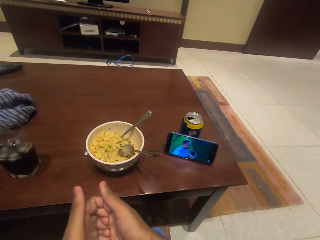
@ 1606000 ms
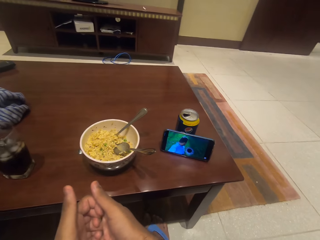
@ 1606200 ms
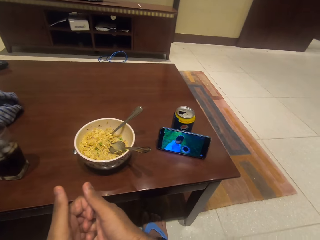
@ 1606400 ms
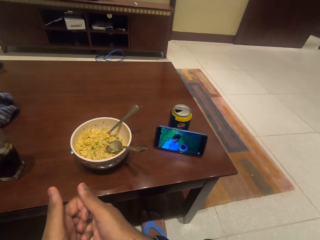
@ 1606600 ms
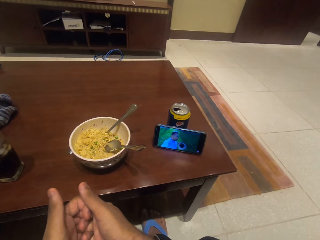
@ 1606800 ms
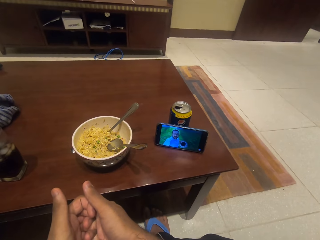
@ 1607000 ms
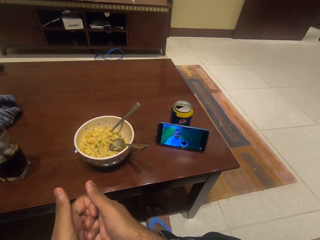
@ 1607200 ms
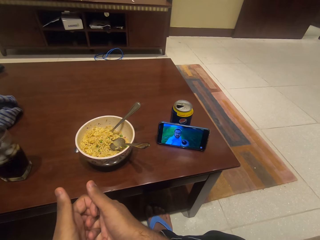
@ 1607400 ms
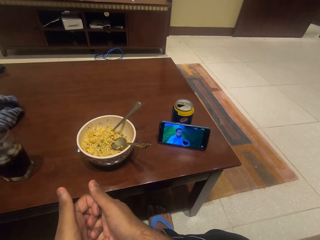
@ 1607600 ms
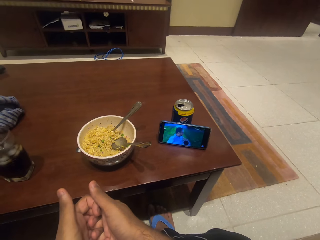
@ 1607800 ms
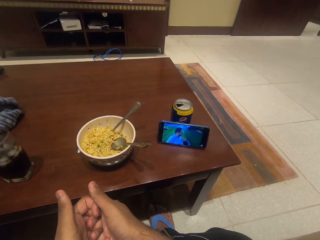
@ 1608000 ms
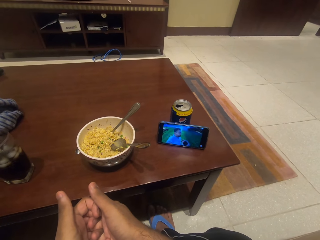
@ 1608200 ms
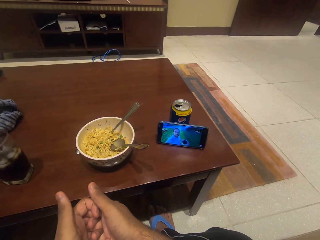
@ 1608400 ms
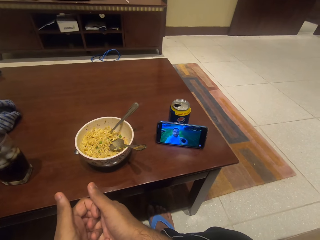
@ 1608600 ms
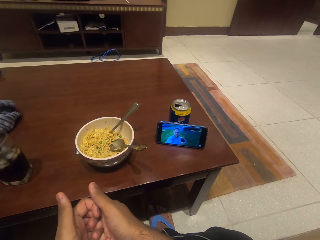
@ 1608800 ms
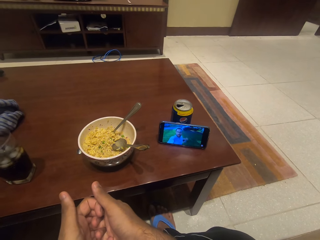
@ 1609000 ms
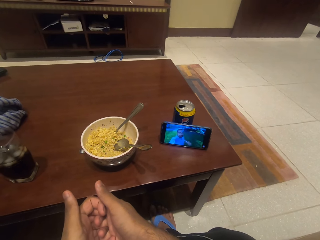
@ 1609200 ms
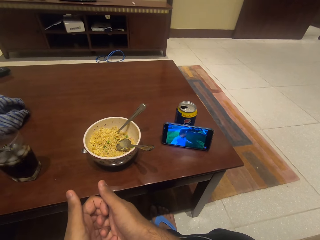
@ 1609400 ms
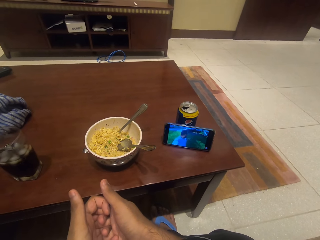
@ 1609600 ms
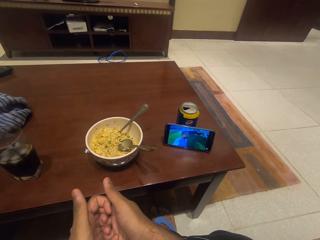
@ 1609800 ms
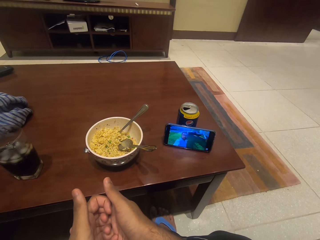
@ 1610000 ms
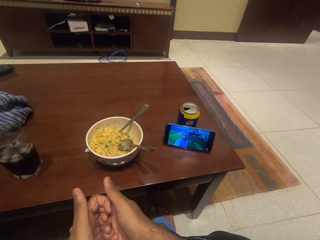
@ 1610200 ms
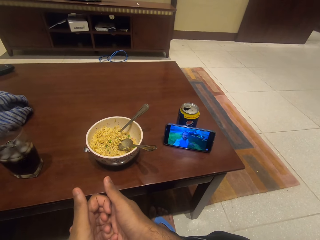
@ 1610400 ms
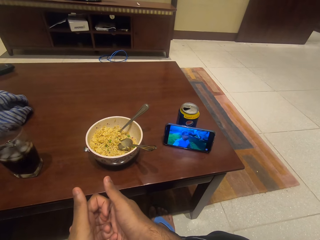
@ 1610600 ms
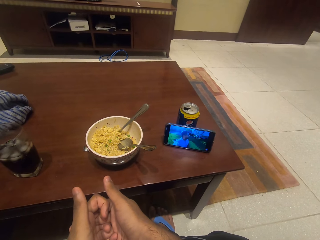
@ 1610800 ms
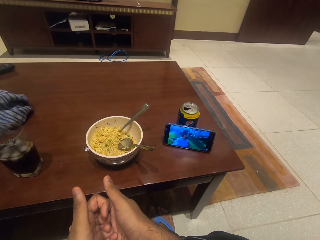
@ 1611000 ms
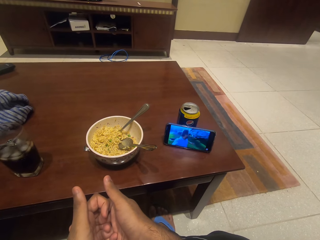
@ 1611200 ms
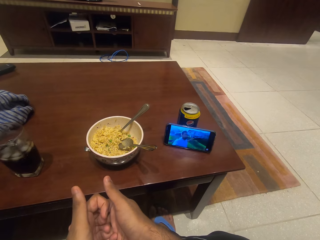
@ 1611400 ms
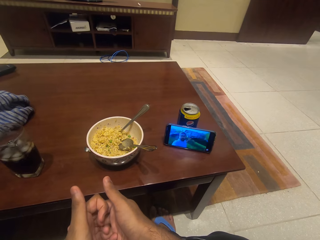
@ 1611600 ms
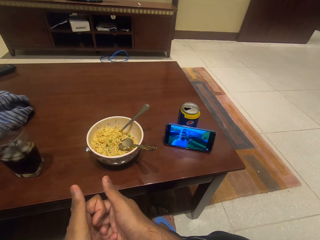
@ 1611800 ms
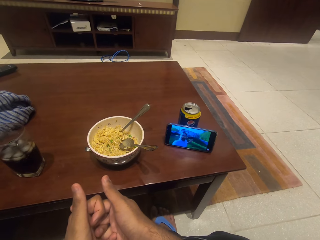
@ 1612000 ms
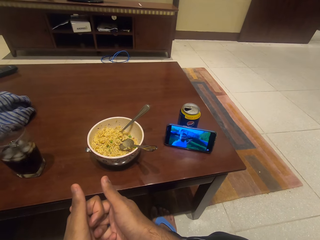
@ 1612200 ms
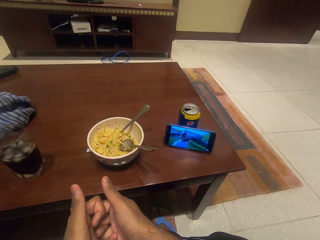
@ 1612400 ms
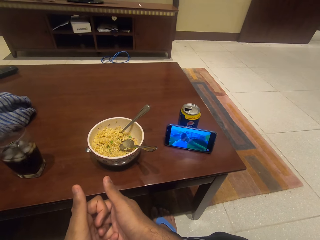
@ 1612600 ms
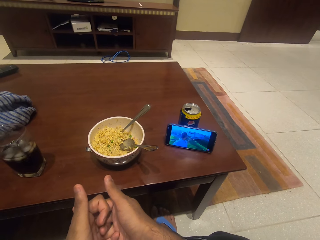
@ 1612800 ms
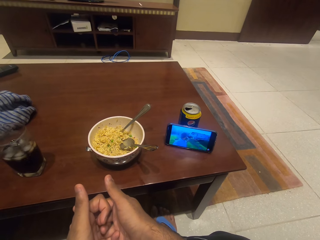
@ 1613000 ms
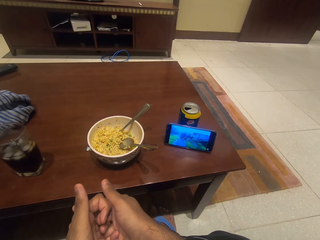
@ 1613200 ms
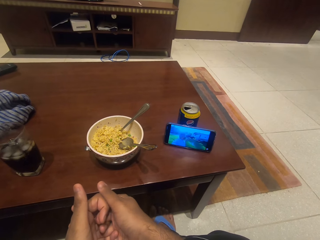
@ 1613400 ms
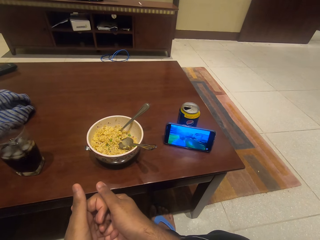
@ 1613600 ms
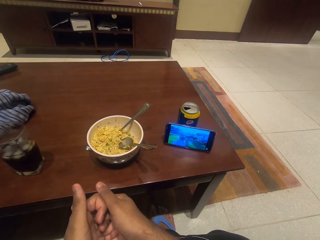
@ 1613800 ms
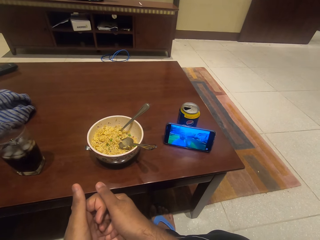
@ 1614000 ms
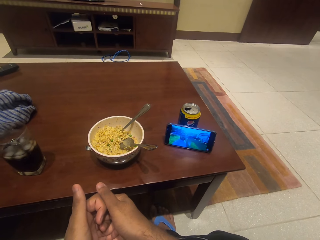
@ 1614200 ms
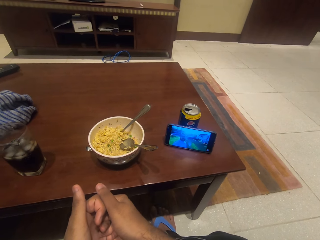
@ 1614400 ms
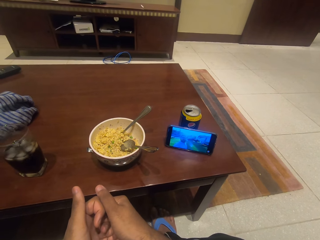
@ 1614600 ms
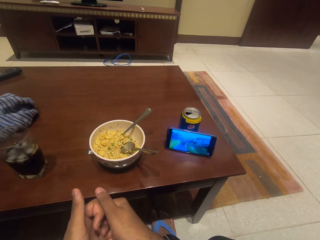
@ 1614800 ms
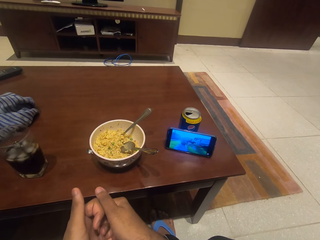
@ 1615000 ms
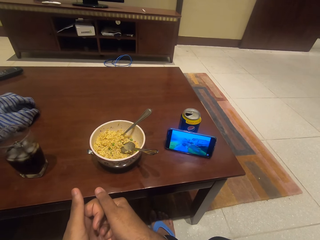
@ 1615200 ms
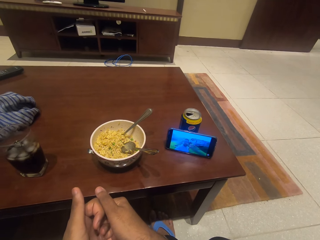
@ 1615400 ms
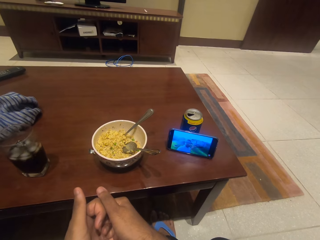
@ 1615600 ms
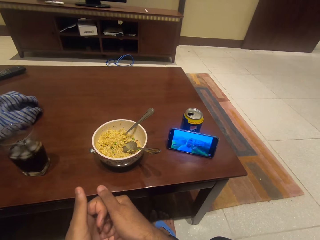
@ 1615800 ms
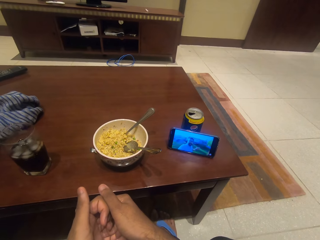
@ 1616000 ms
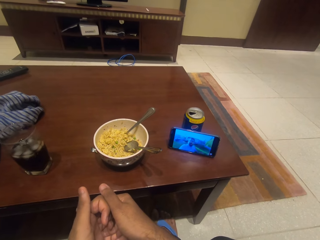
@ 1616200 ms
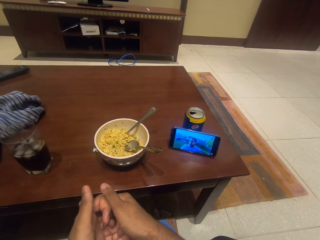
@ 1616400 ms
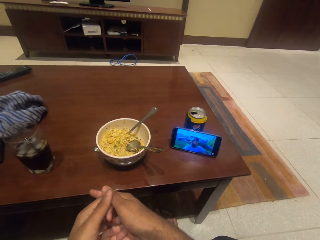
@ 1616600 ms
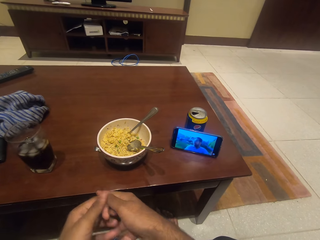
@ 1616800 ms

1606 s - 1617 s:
The camera wearer watches the movie on the phone.

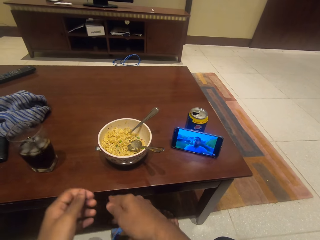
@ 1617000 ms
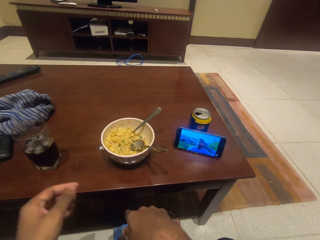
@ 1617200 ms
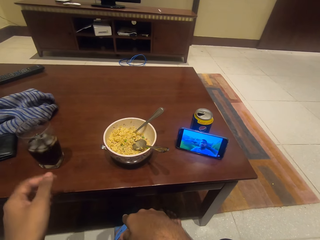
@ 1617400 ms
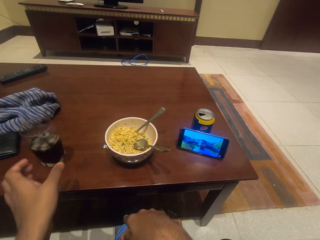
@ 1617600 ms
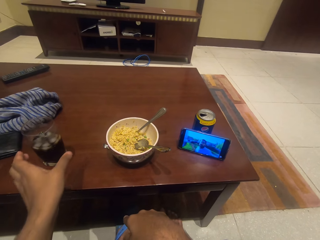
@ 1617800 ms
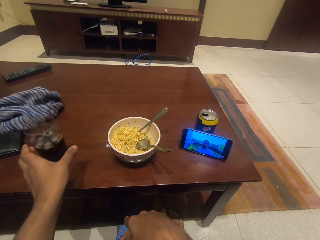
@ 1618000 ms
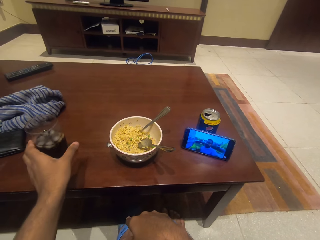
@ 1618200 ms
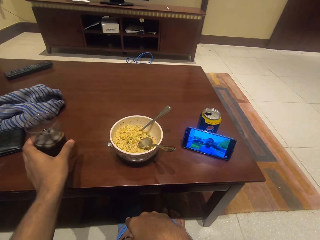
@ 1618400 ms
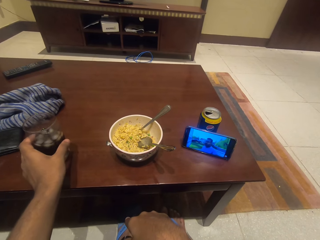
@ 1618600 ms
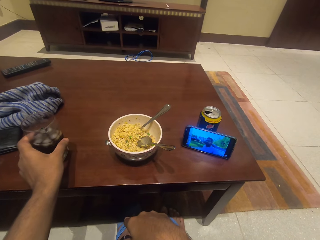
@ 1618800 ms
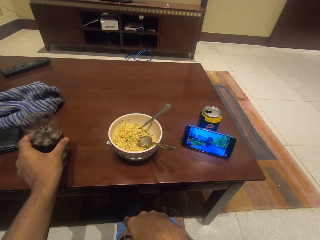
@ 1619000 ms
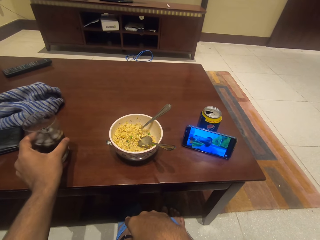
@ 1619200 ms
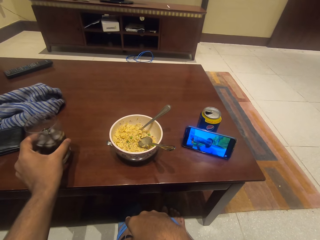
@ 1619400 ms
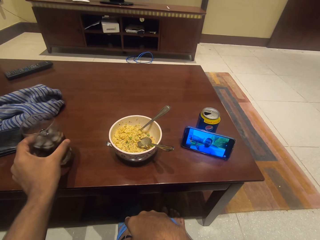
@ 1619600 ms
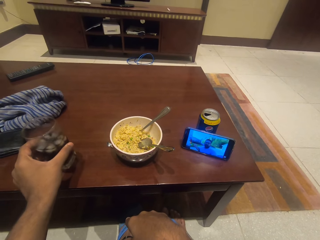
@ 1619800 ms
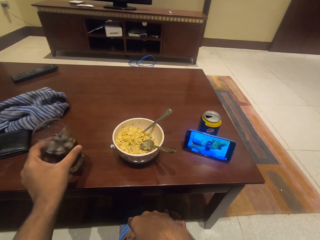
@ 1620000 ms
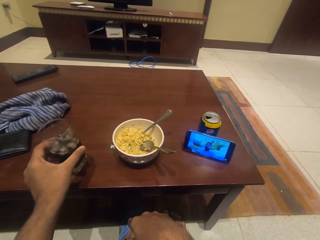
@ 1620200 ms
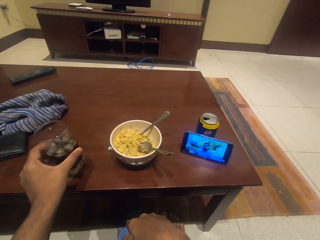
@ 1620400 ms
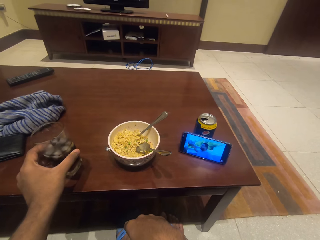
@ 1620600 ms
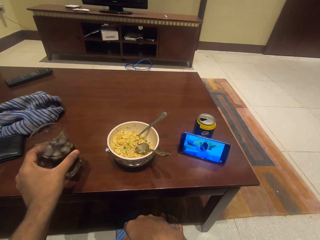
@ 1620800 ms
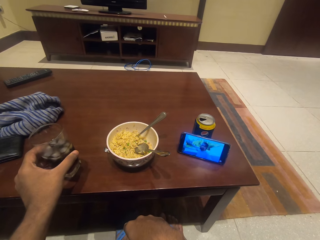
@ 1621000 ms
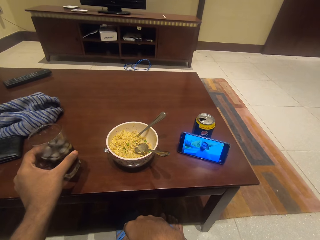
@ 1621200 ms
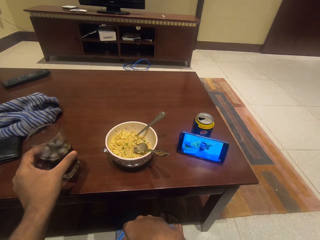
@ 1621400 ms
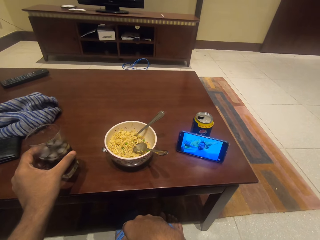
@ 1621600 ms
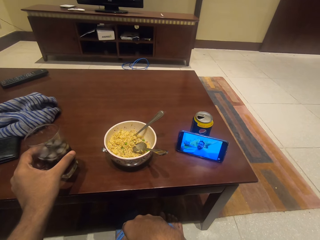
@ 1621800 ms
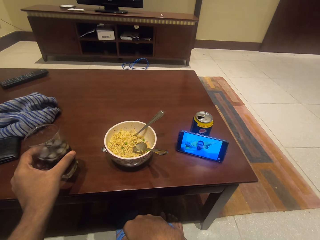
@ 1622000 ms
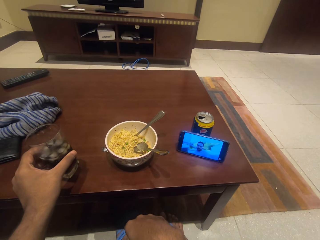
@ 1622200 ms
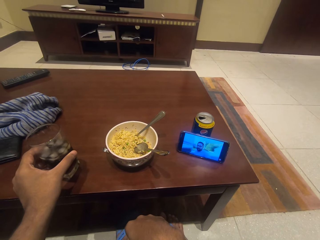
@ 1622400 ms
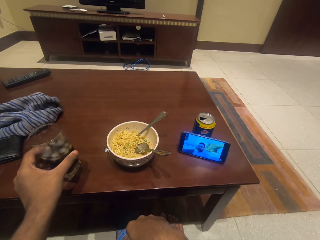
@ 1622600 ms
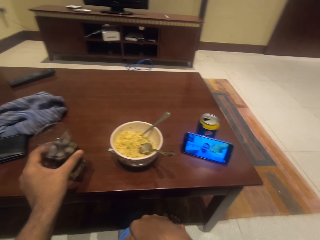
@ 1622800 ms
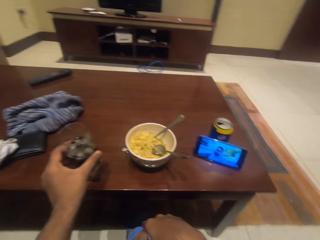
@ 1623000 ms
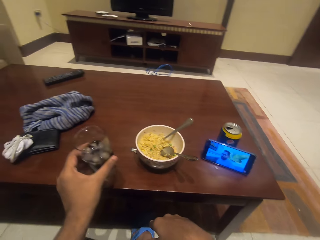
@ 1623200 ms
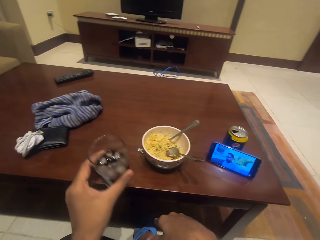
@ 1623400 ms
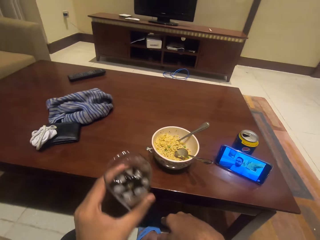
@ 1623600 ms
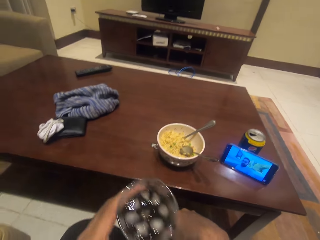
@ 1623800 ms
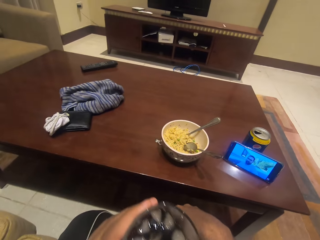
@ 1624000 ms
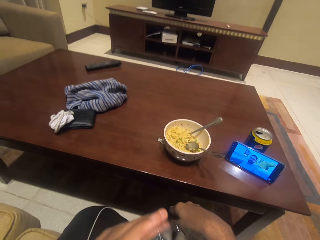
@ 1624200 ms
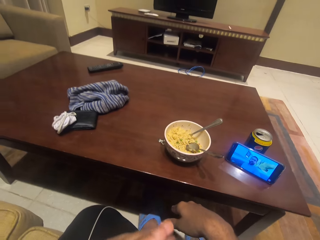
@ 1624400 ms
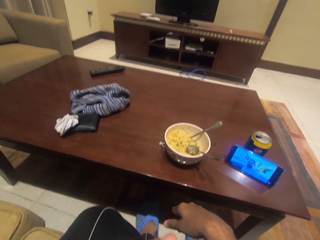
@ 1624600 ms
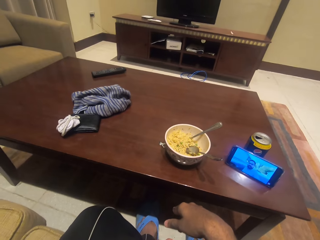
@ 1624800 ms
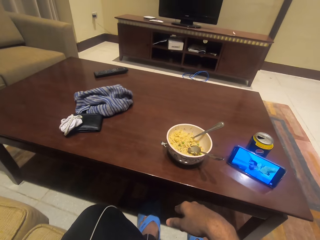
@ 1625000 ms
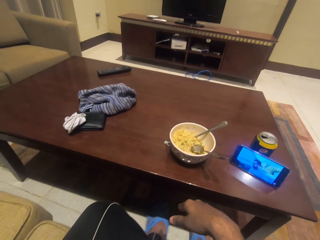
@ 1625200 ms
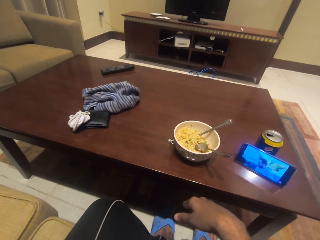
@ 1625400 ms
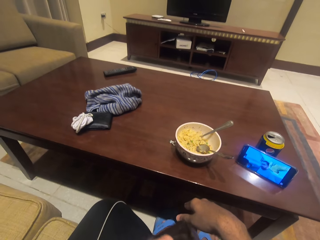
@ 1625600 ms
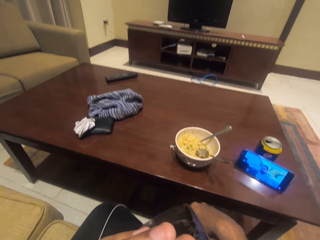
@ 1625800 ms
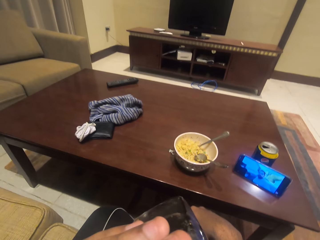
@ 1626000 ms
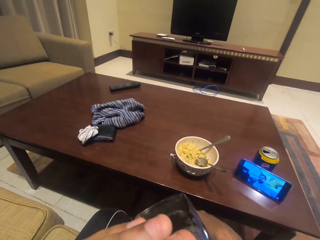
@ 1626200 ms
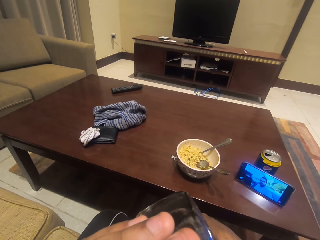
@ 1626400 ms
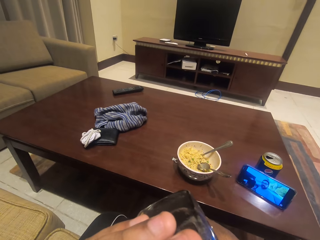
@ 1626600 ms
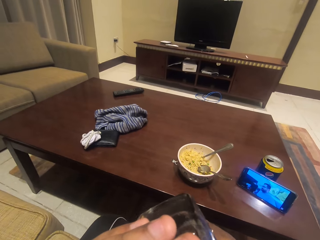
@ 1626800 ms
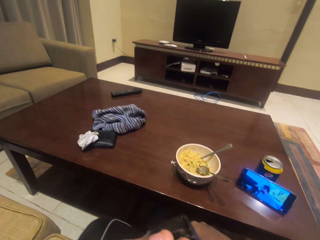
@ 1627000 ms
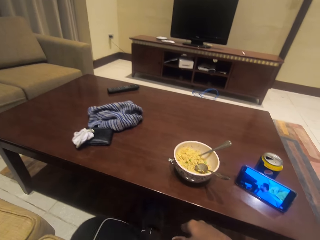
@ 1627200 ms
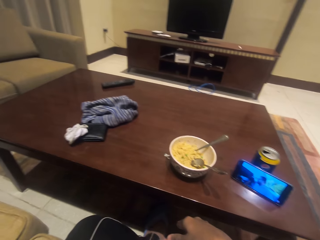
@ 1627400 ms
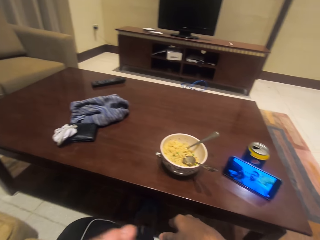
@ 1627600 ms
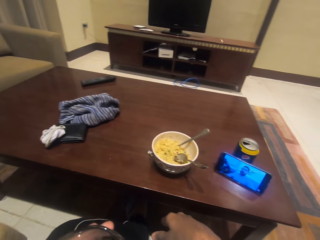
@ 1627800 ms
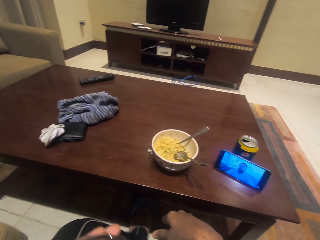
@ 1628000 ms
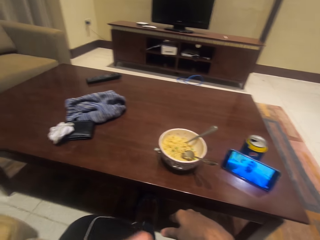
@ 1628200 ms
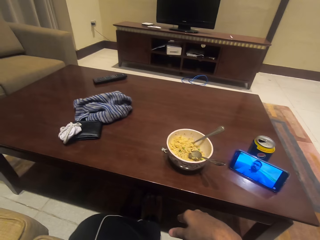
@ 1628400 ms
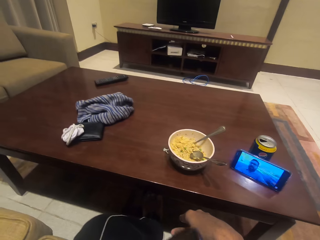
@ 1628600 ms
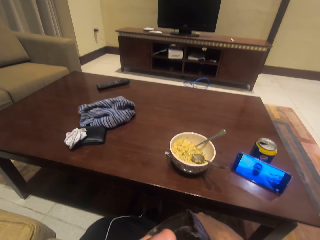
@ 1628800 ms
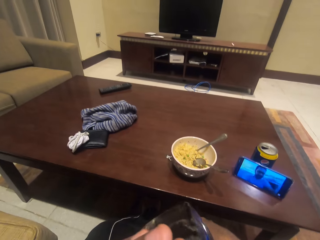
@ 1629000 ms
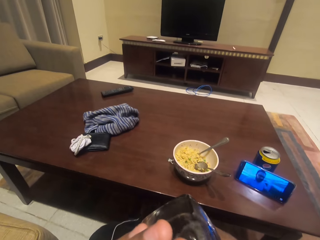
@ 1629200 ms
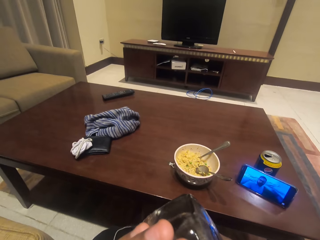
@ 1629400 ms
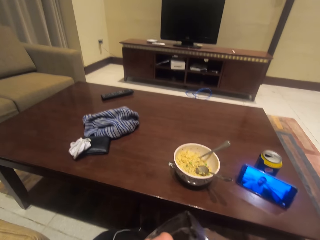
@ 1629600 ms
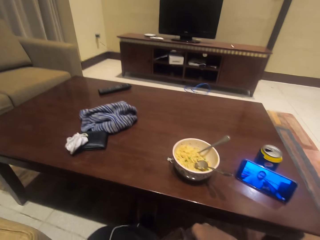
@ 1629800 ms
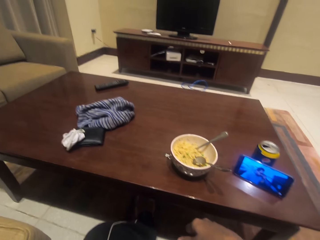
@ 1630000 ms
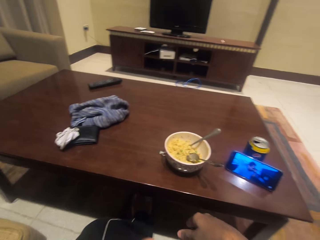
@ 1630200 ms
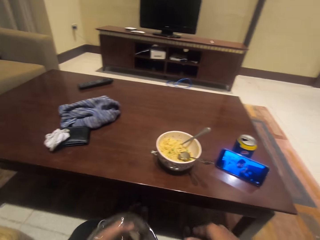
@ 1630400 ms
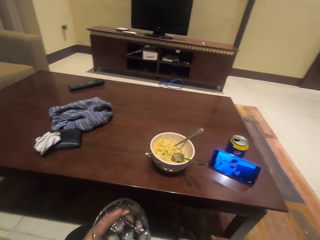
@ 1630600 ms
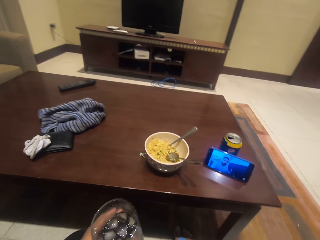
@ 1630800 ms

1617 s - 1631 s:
The camera wearer picks up a glass of soda from the table. They take a sip of the soda.
